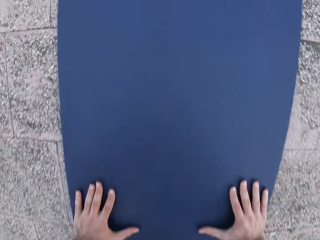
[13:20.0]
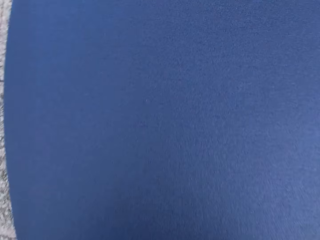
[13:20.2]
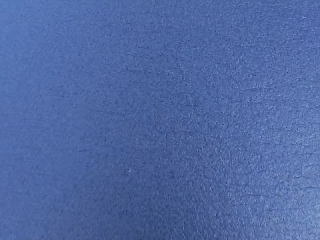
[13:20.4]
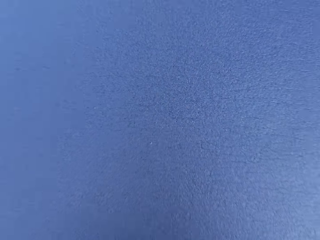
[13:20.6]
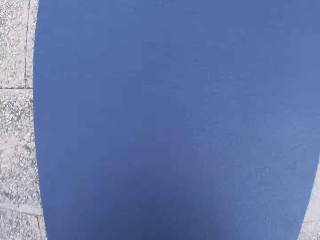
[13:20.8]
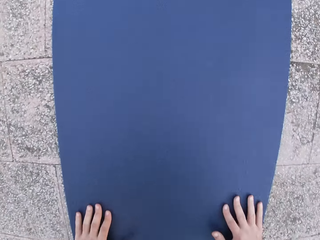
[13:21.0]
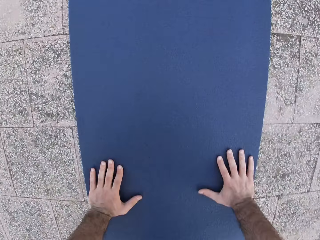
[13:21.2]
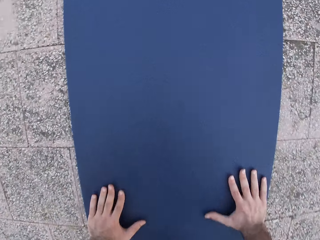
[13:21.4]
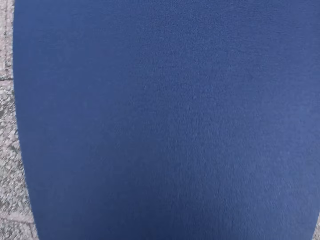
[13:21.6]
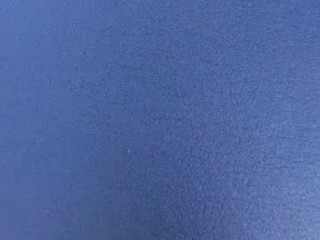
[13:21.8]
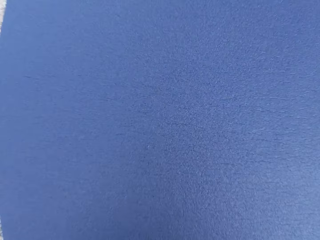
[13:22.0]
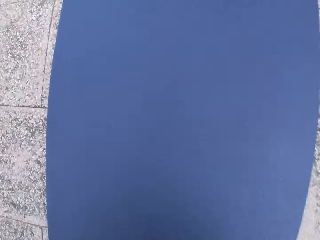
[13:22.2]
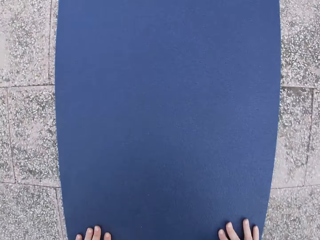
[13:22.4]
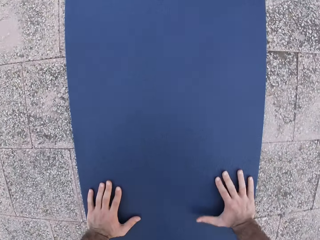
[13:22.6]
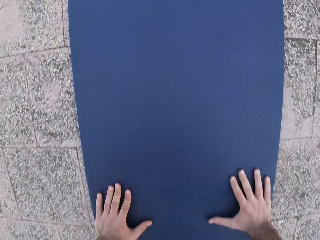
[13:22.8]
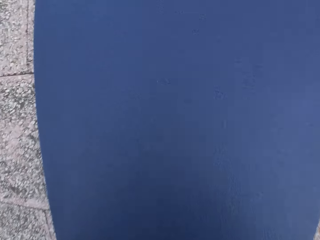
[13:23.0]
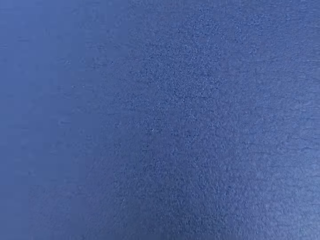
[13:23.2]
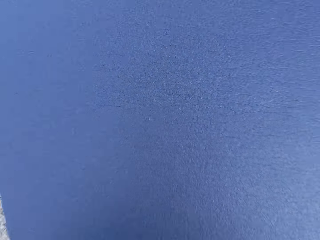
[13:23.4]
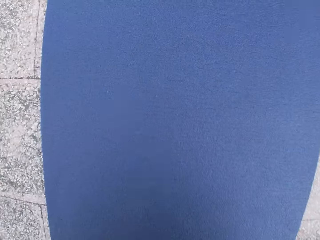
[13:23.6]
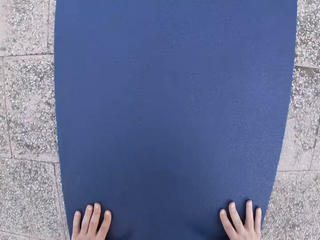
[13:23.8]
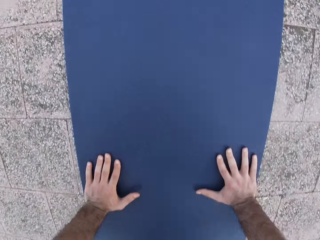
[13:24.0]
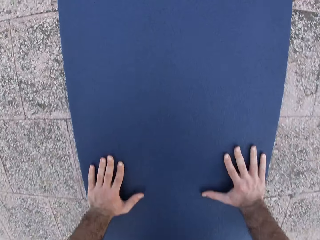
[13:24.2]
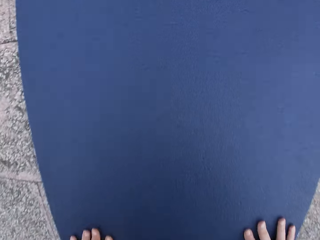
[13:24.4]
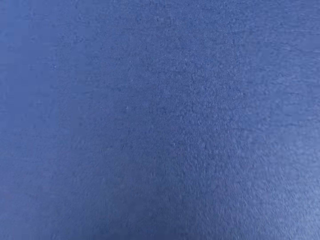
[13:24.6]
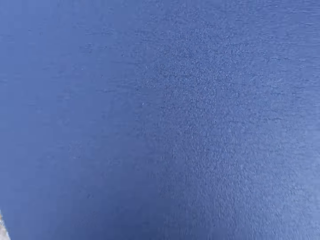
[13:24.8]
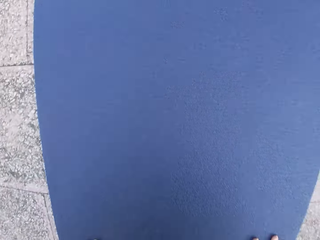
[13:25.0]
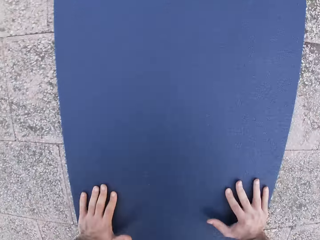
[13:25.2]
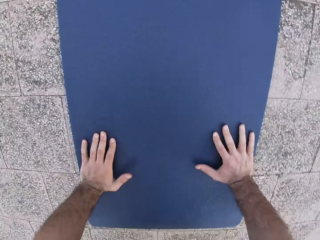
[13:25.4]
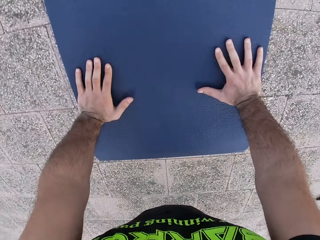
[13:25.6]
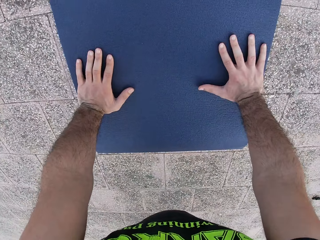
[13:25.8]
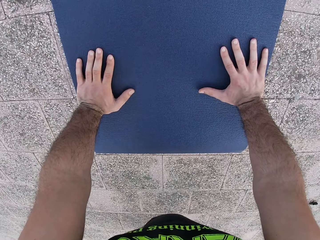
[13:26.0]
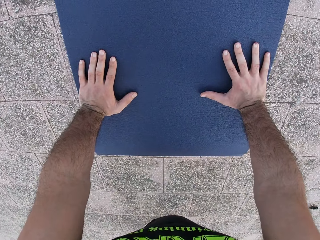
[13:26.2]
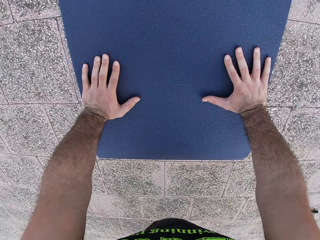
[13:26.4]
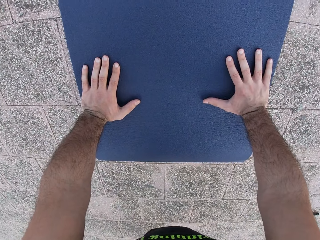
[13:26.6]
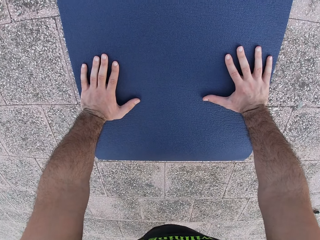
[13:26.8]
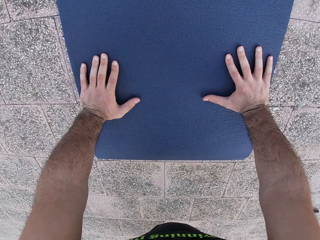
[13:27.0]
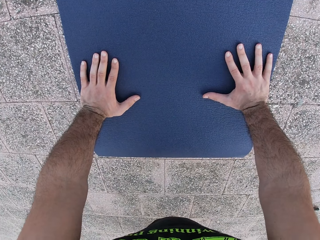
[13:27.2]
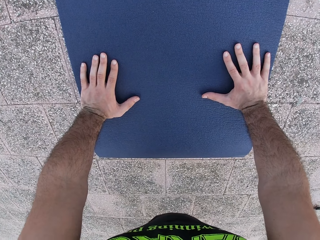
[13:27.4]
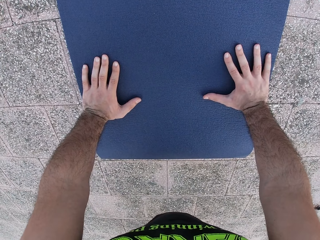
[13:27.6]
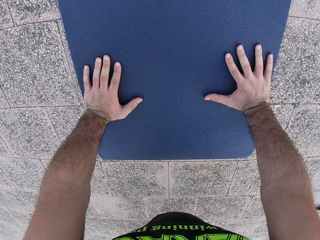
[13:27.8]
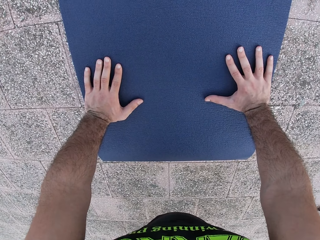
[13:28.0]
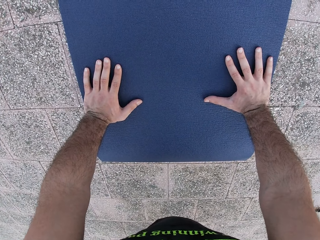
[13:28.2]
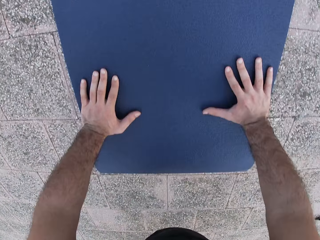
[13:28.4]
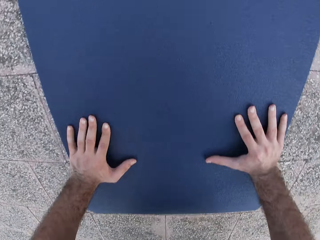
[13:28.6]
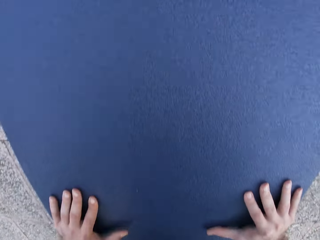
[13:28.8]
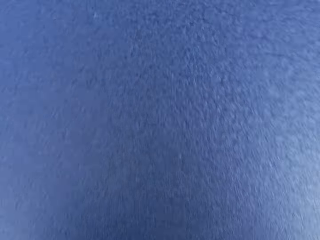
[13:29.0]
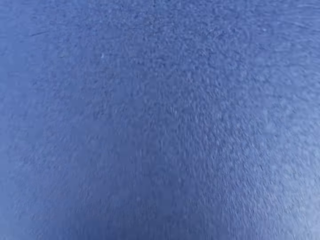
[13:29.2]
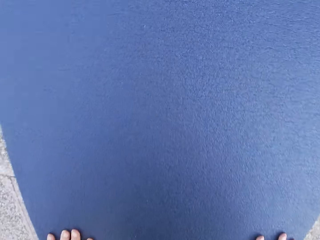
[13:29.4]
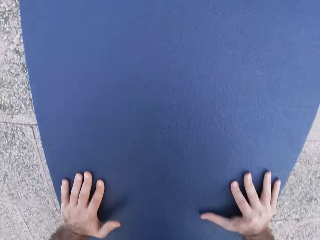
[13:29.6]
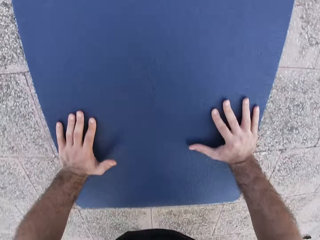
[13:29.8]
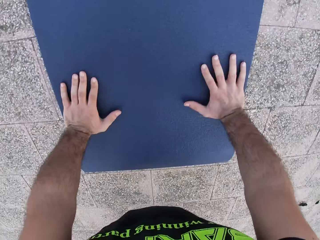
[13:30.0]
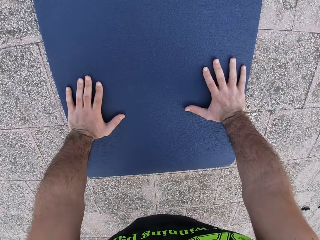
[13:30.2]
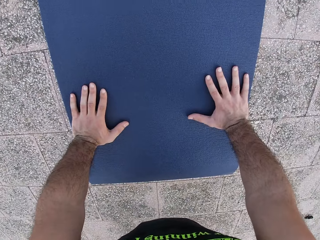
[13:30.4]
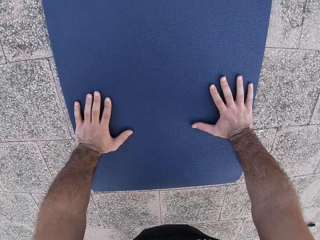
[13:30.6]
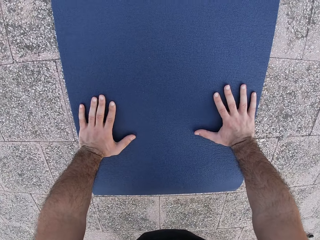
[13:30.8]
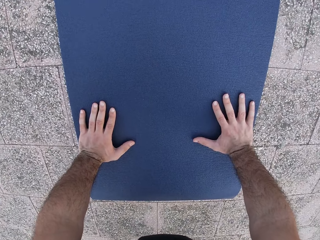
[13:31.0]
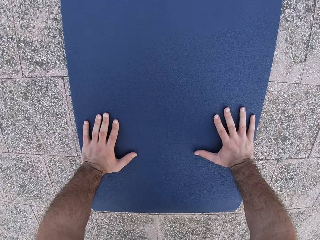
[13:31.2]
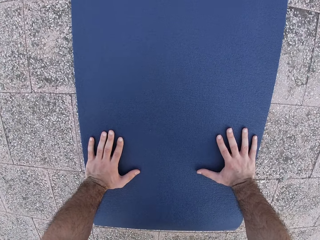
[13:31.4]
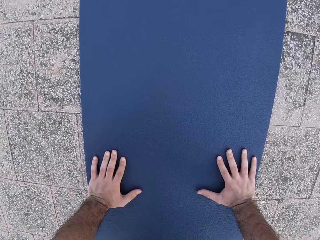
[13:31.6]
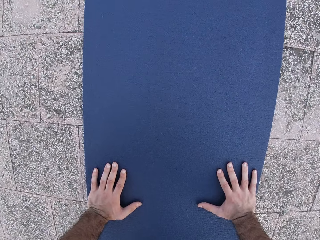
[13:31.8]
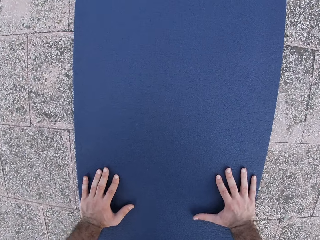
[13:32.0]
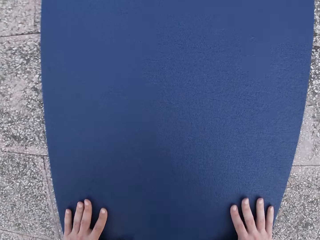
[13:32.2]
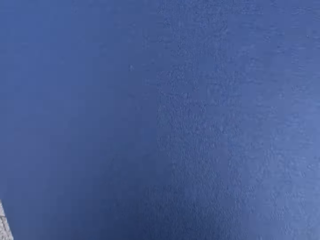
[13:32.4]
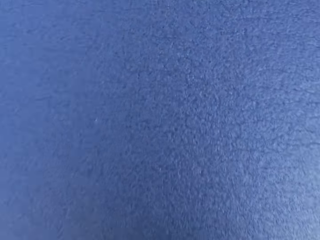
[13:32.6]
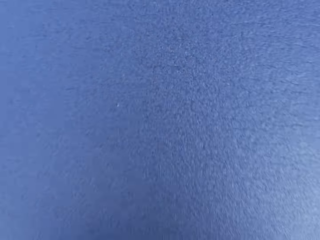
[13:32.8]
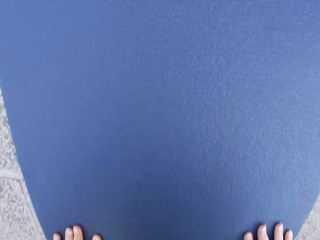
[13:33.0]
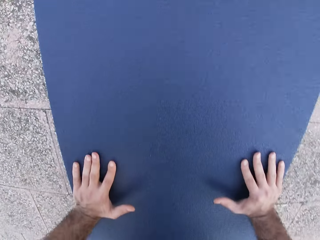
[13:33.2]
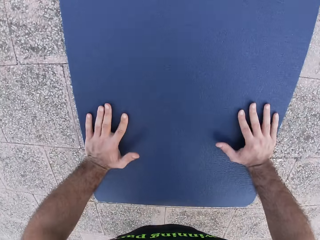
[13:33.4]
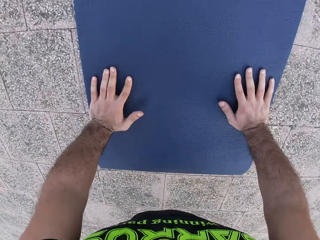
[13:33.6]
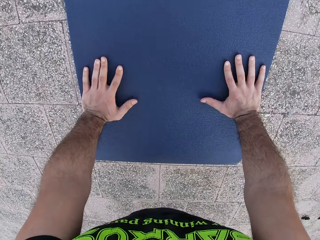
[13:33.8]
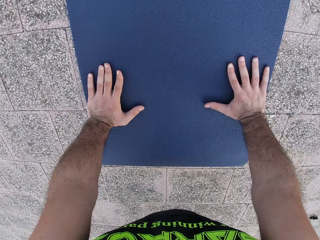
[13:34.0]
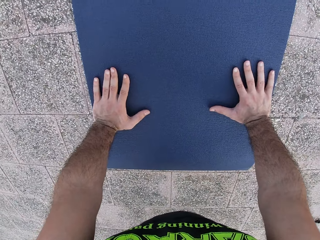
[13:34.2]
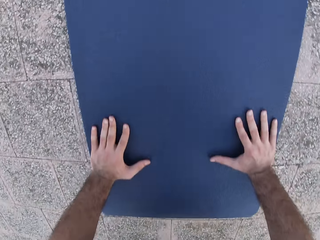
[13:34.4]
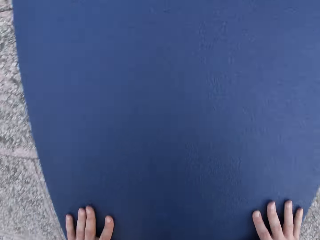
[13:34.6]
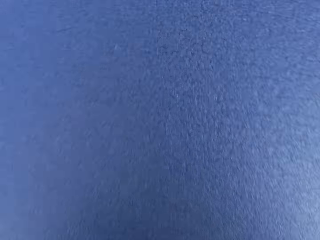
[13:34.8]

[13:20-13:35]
The camera wearer does the press-ups.

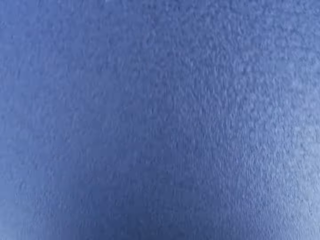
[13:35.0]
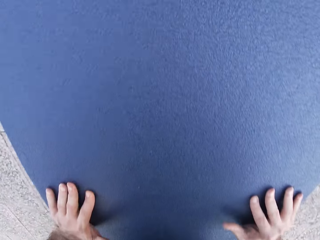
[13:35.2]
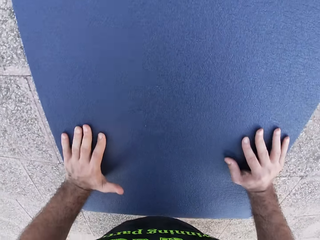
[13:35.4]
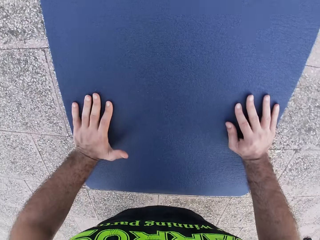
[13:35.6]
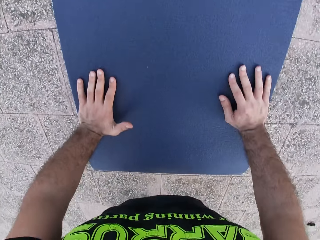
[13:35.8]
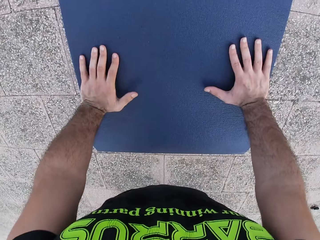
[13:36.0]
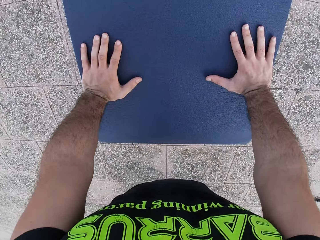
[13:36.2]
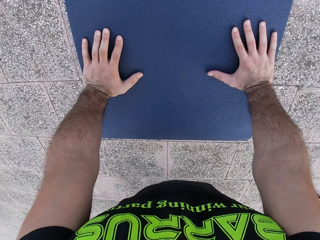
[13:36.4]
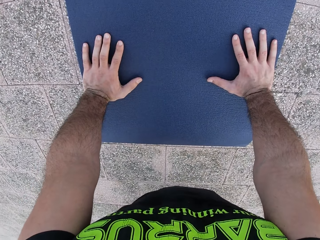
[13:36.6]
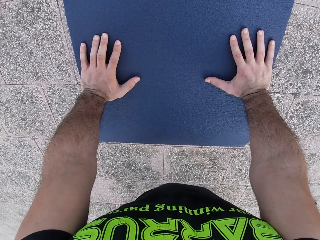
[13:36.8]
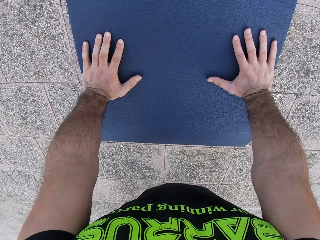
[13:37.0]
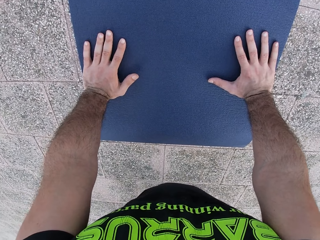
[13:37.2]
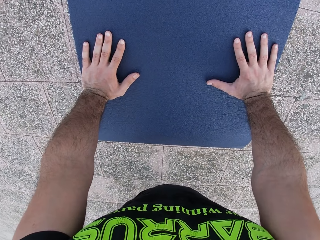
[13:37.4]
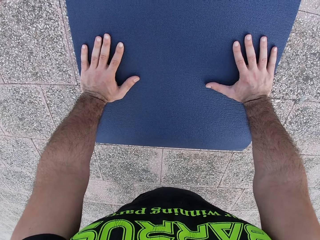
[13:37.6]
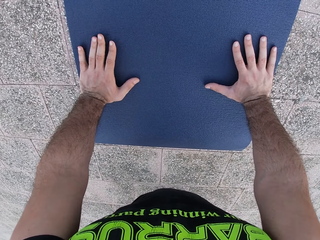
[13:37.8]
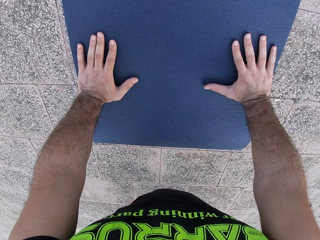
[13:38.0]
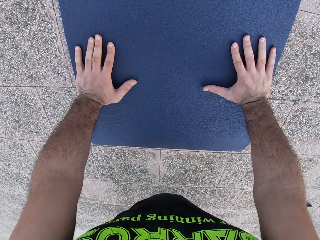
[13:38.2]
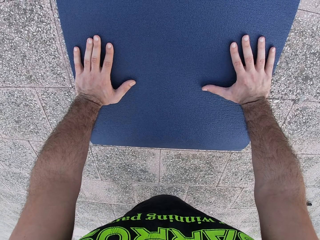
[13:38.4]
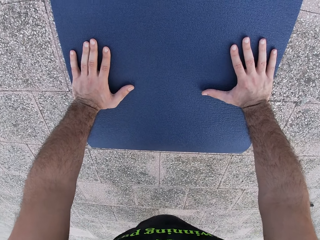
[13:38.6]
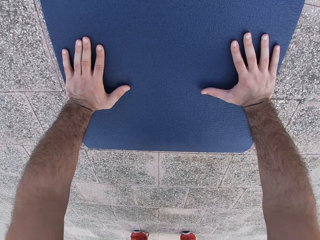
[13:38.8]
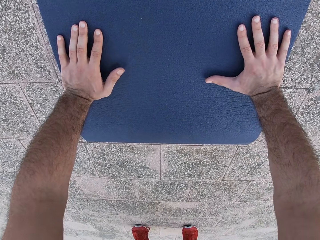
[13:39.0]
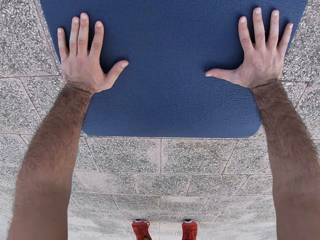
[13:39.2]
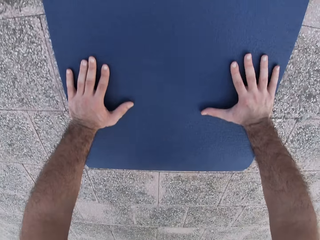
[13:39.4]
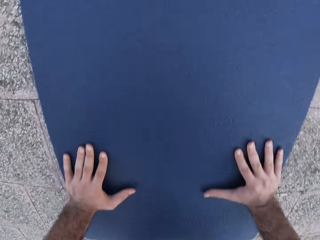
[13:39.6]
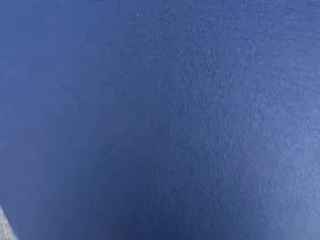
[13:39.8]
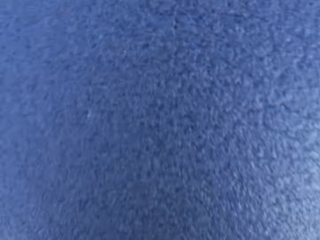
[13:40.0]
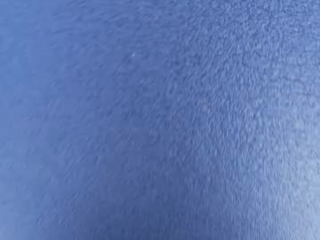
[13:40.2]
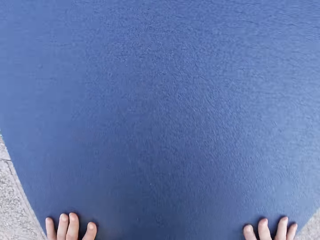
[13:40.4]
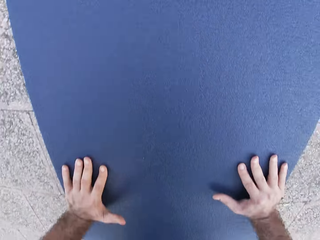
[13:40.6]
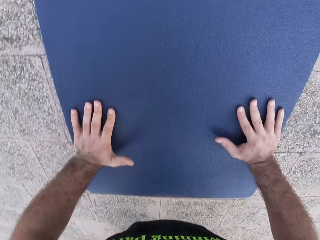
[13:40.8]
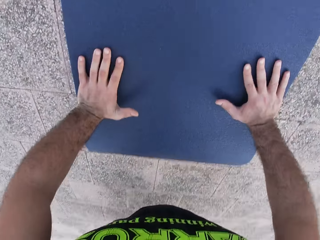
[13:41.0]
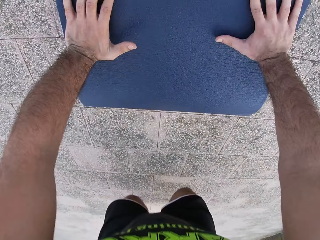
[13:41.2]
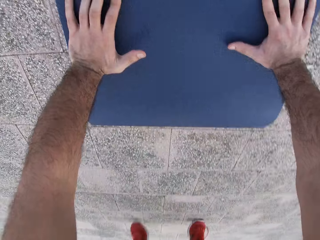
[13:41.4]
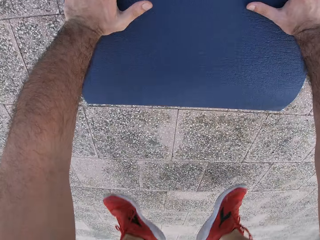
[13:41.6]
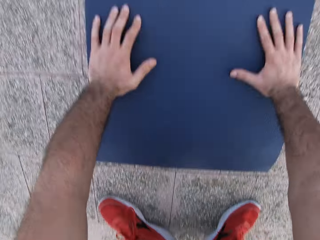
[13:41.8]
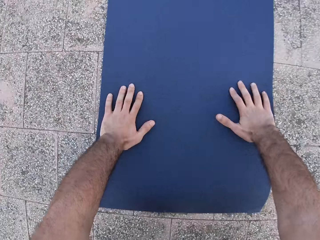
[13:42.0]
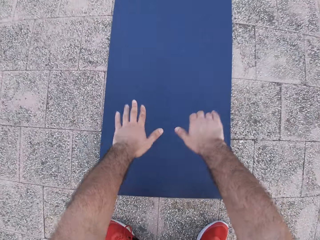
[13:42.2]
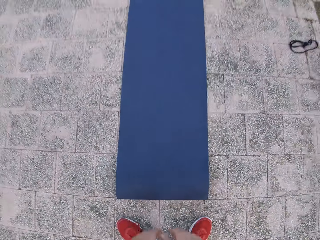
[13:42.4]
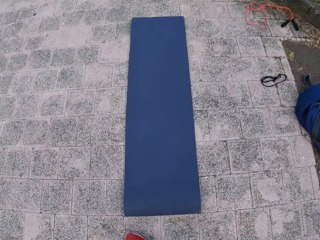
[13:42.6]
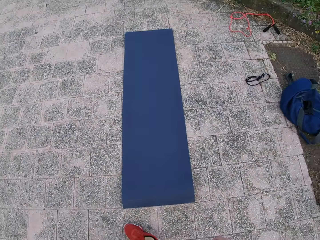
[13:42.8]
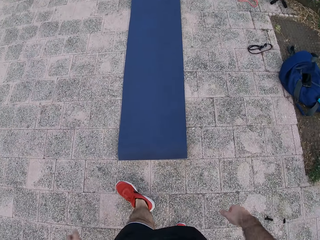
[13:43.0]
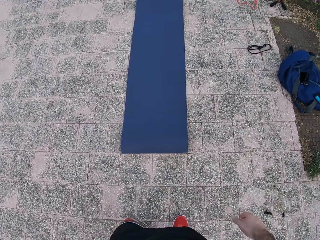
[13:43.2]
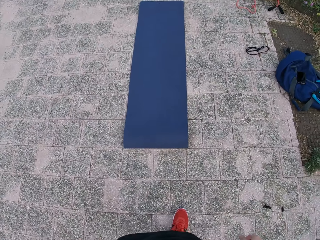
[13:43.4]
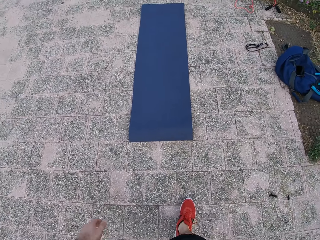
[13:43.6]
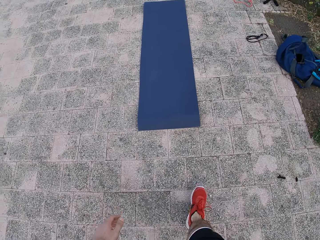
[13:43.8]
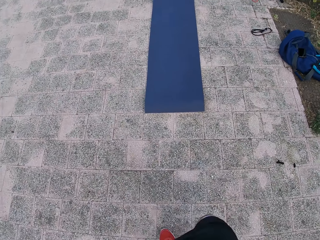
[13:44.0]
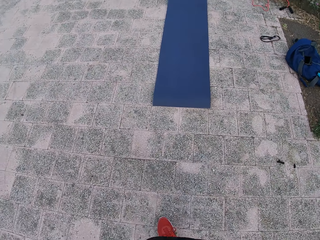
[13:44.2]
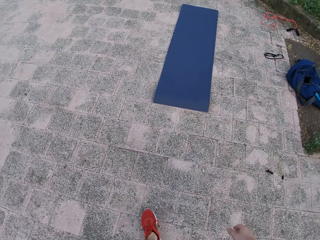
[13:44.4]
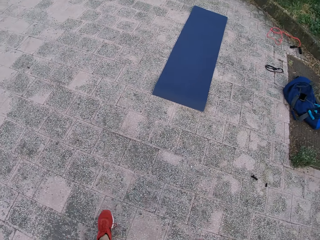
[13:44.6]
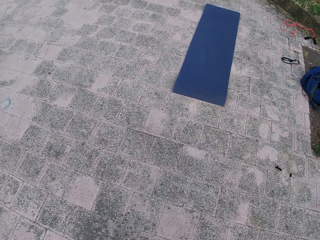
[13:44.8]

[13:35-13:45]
The camera wearer stands up, moves both legs, lifts both hands and walks around.
